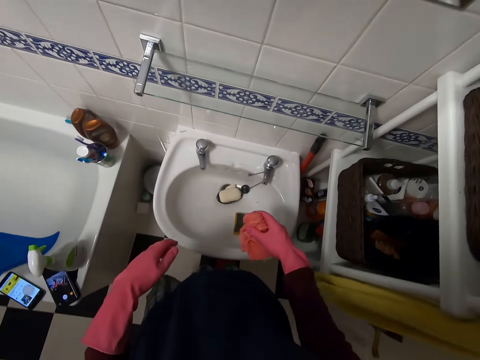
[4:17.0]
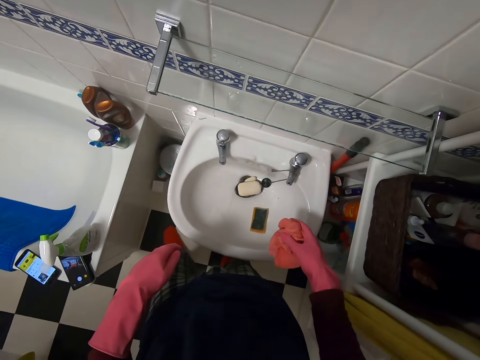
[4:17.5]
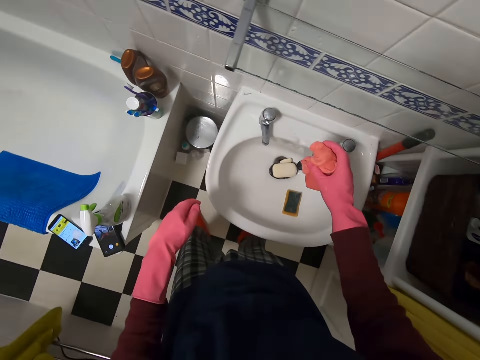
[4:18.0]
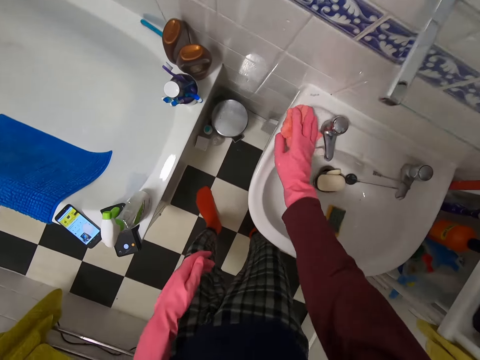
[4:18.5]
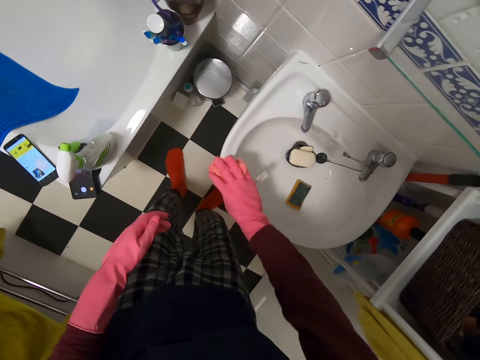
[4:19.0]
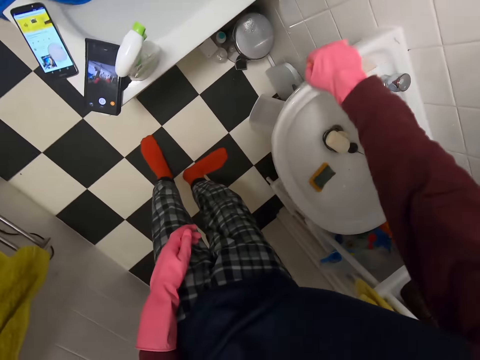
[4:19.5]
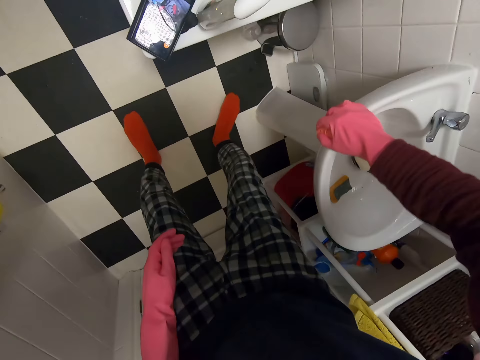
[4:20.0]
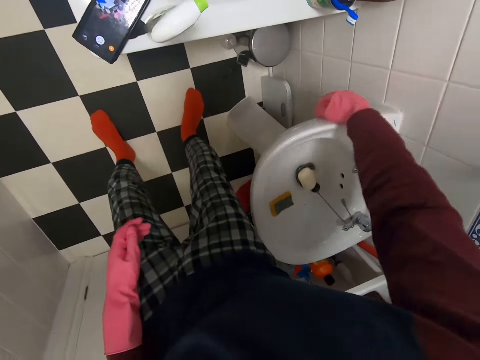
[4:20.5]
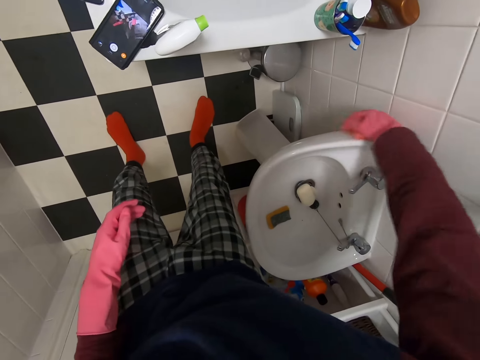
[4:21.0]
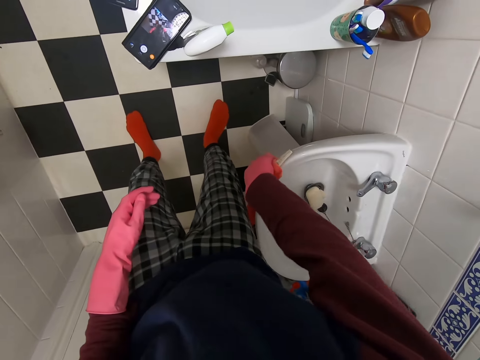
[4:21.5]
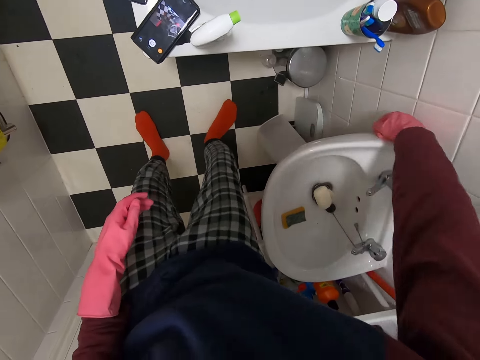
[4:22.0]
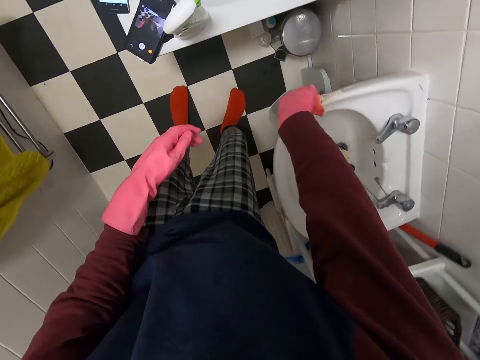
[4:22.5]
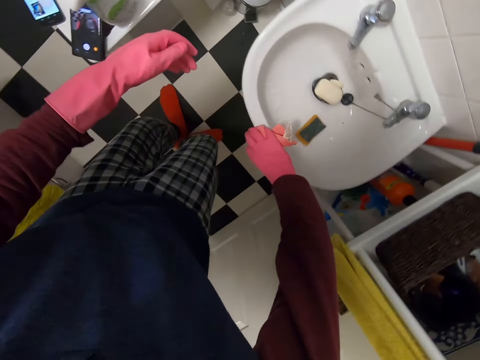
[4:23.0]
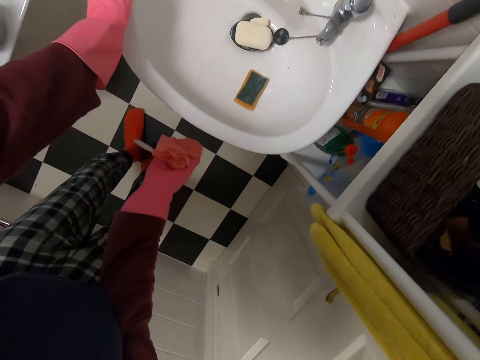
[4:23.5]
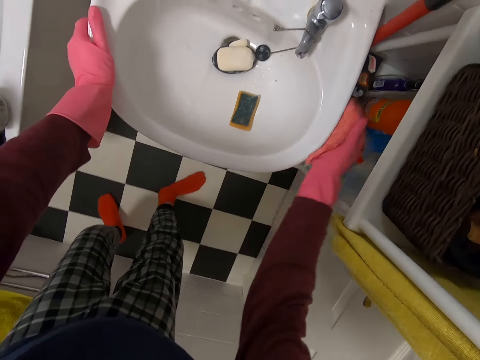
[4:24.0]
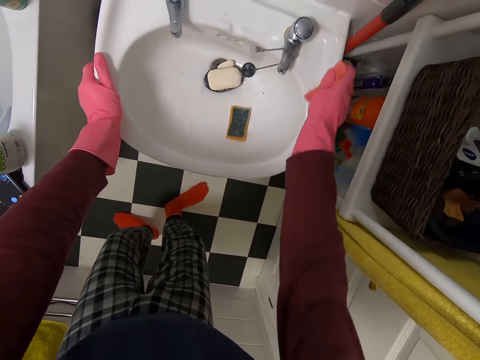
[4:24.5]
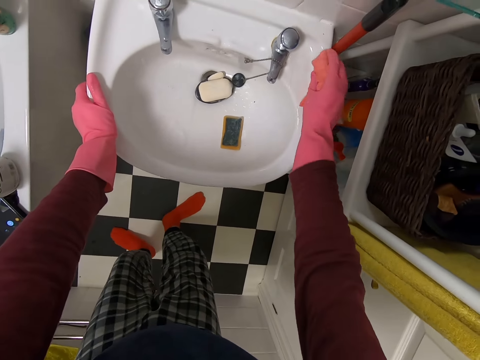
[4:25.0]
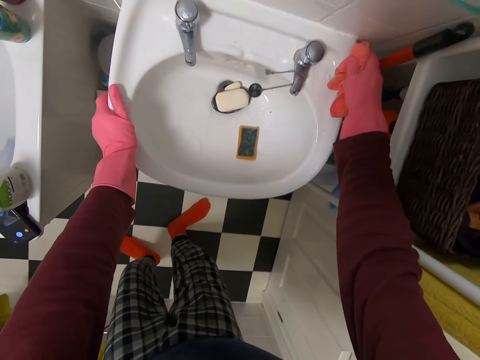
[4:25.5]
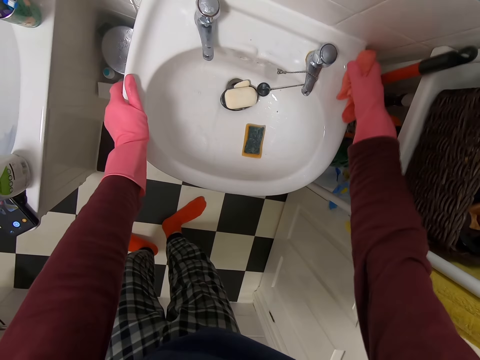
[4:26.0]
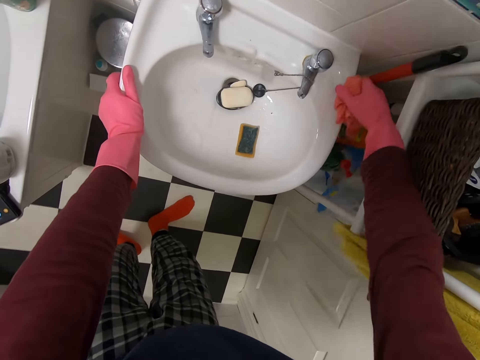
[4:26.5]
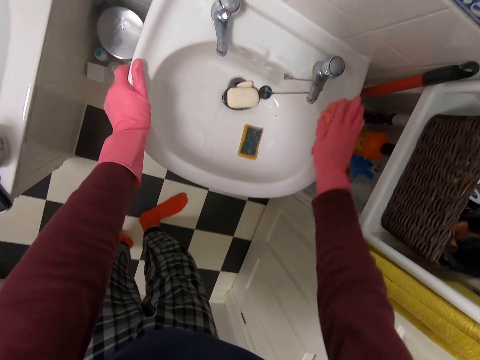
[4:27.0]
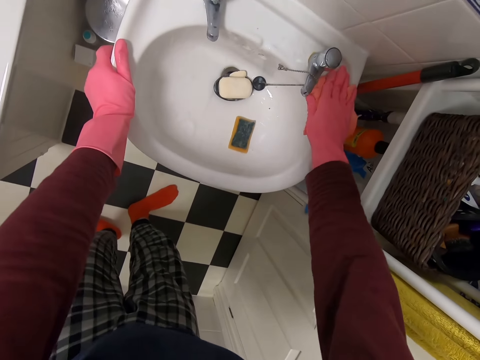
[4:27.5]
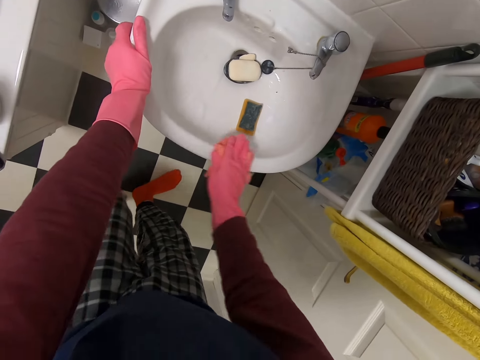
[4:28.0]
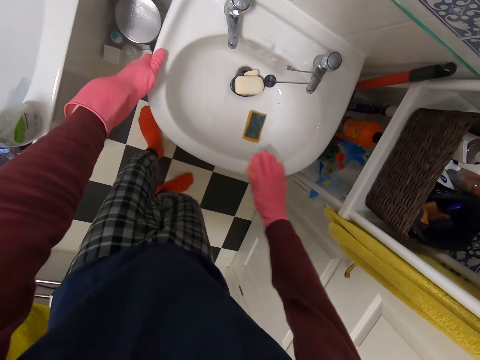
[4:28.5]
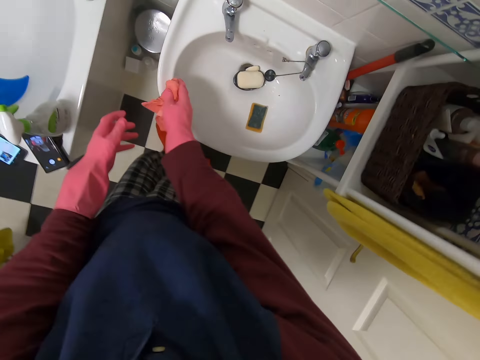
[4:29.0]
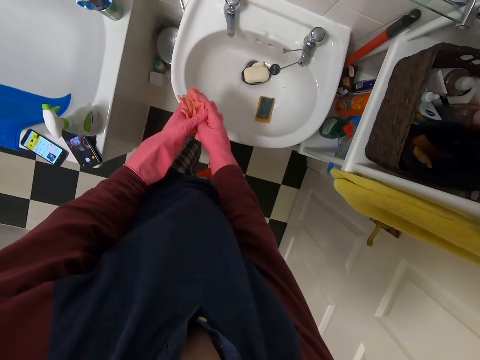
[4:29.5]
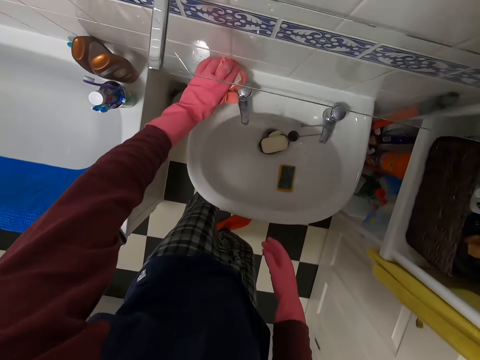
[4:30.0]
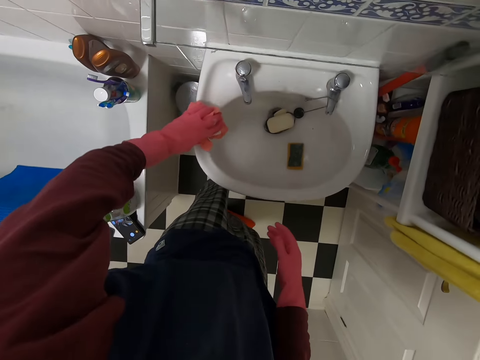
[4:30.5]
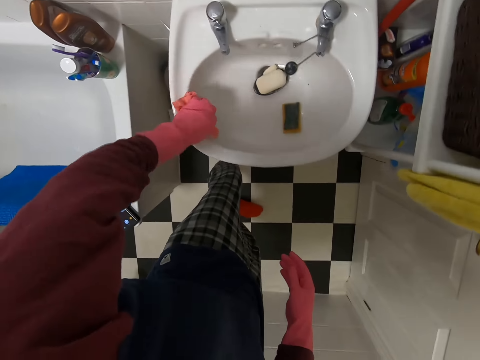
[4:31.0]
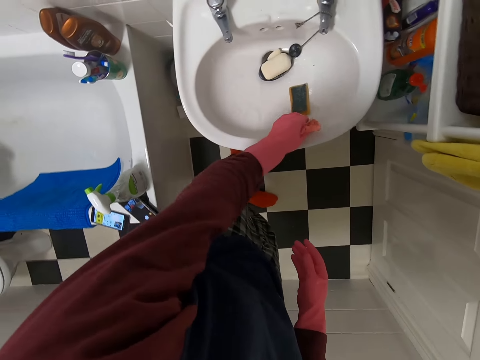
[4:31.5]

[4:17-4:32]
The camera wearer wipes the sink with a wiper towel.

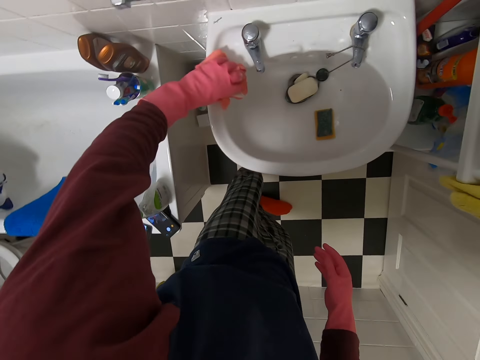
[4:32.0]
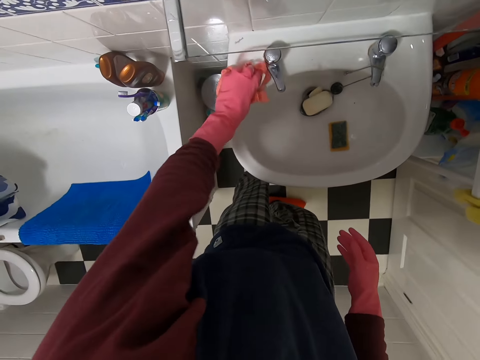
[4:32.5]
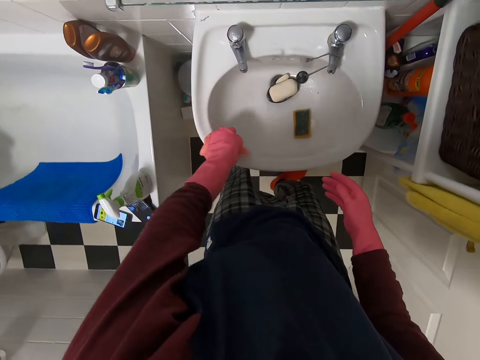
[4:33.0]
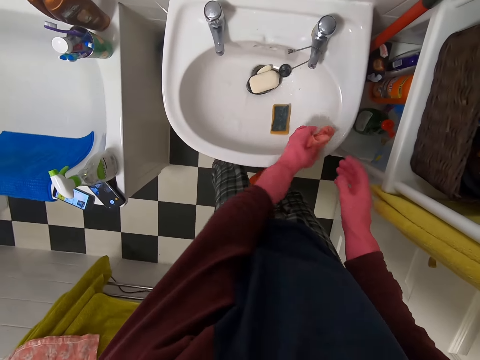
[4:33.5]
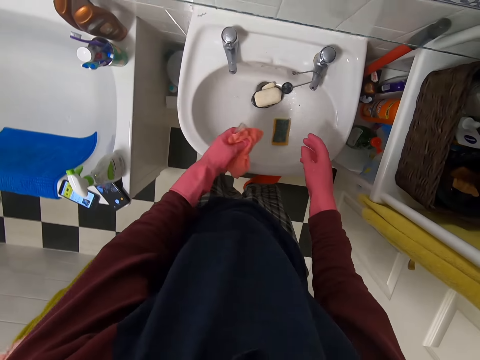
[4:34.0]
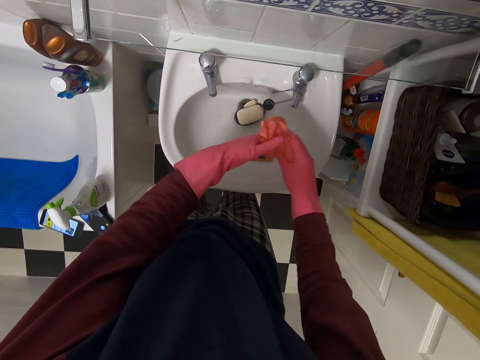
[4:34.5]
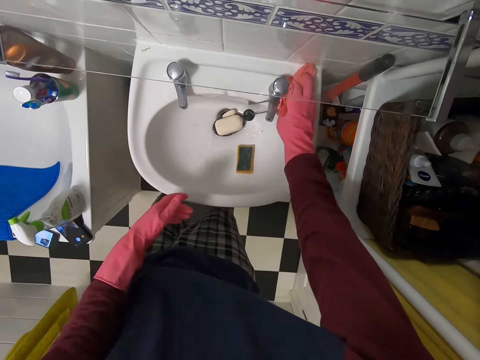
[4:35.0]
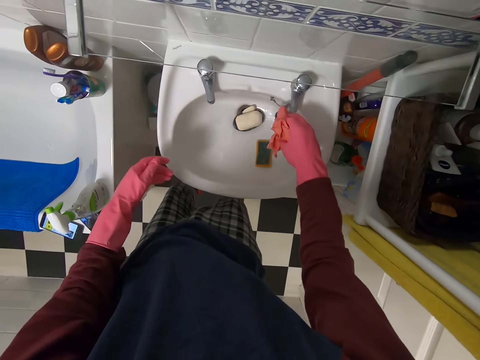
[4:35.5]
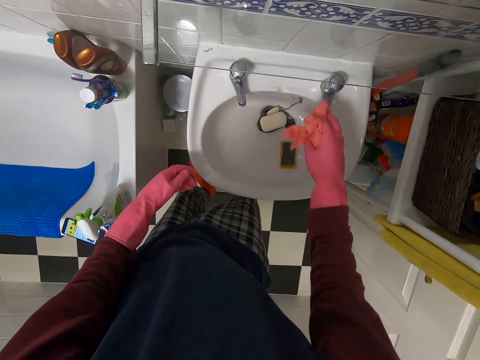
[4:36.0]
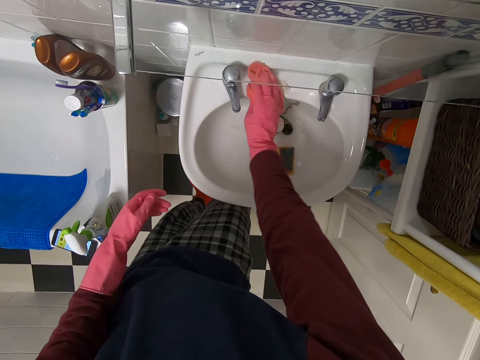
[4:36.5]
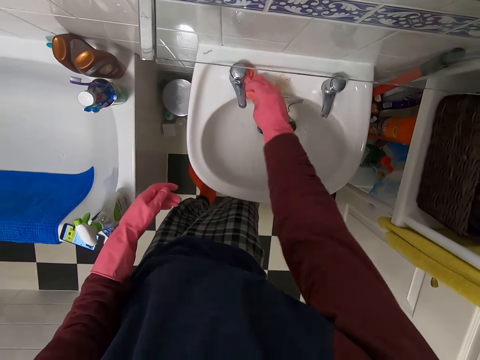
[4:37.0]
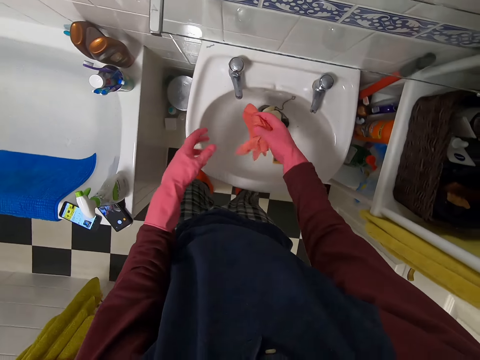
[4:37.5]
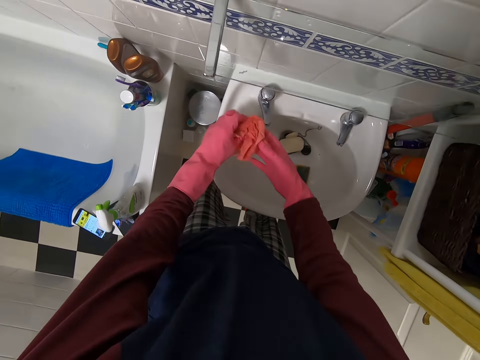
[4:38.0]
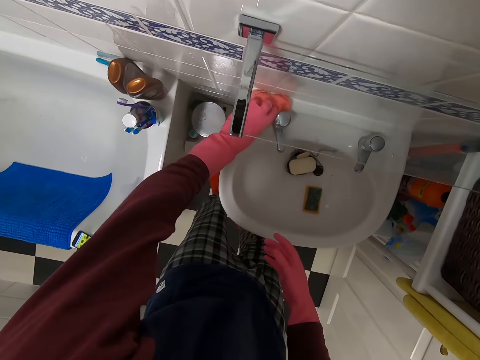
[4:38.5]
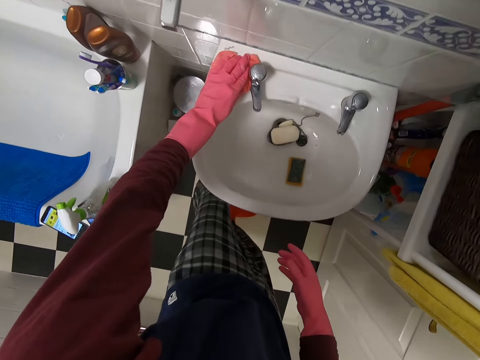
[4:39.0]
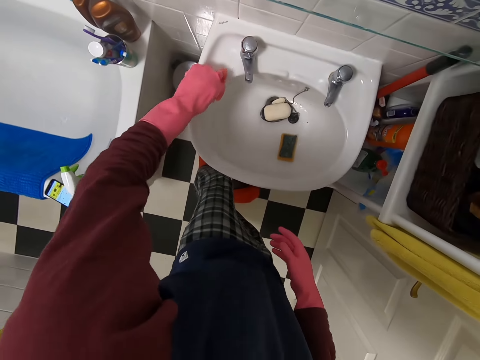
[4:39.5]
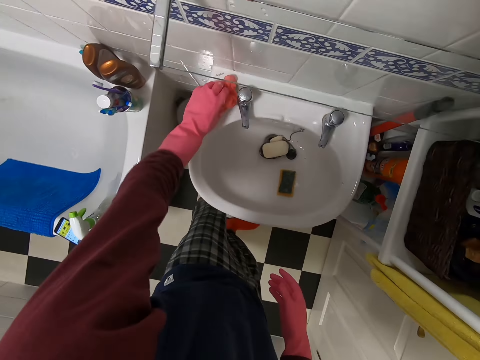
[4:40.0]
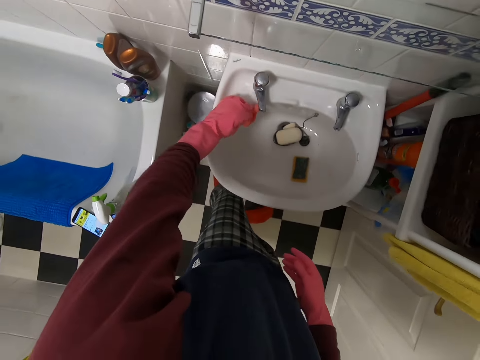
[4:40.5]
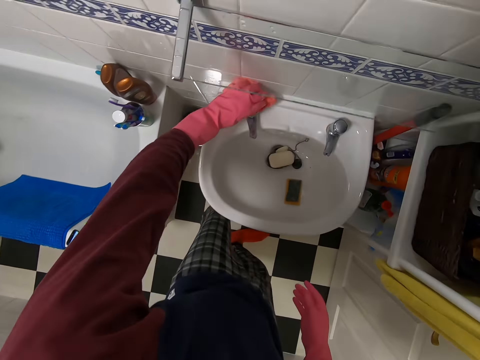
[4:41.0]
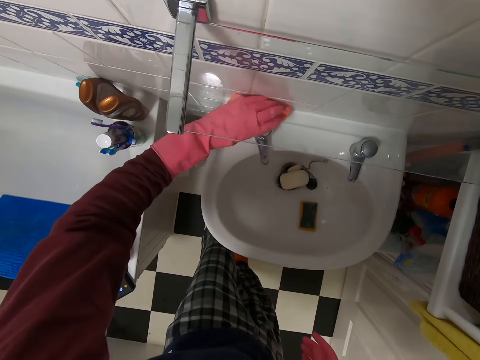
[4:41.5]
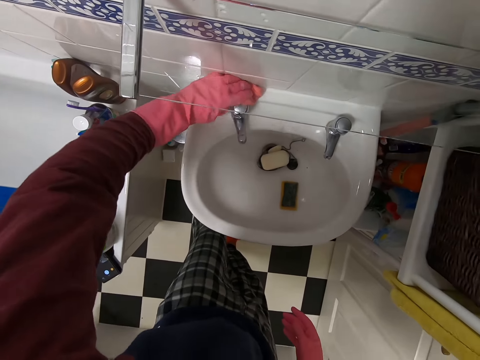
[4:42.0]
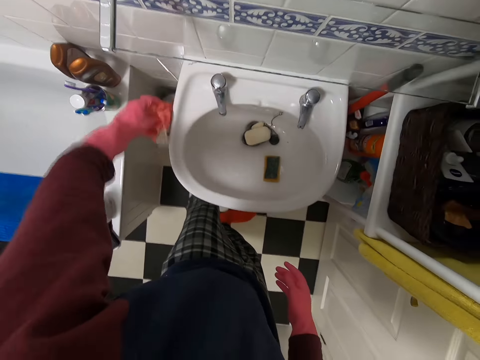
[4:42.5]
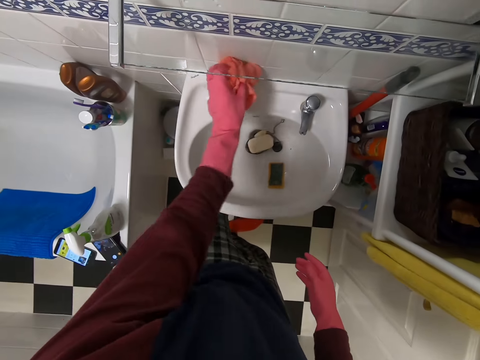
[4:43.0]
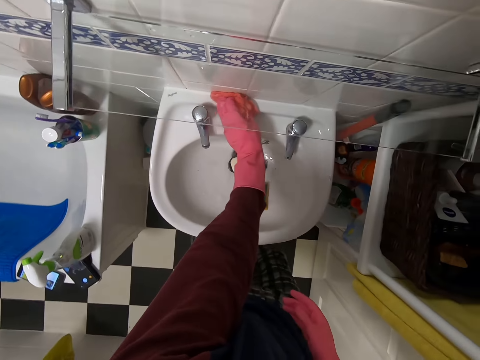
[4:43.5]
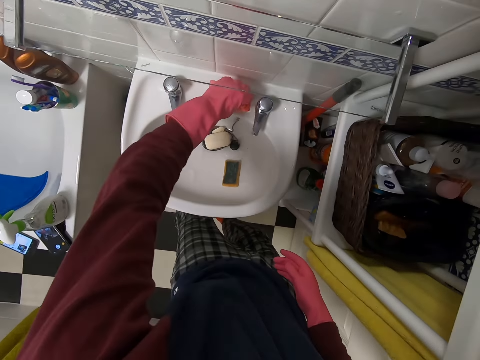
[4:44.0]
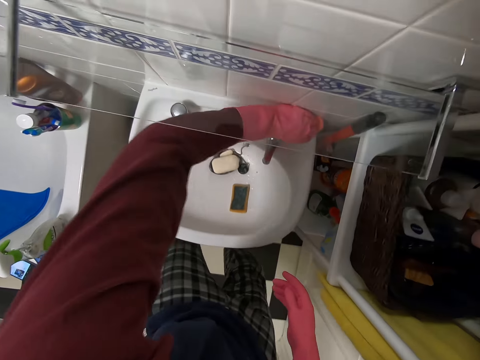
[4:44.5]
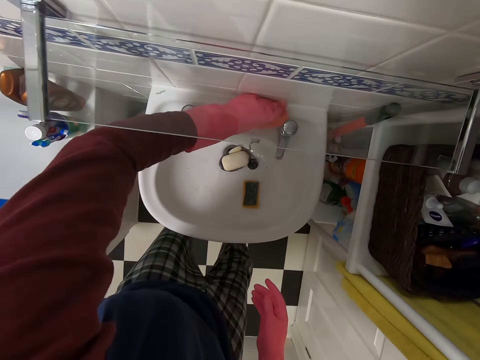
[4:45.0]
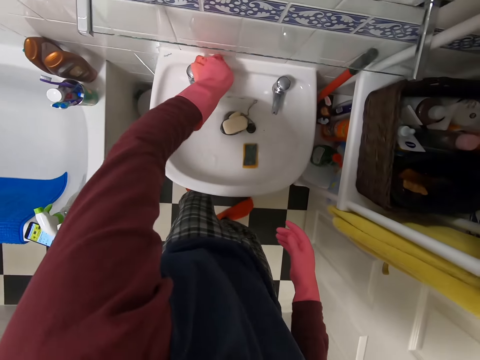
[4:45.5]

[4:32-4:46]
The camera wearer moves the rag to the right hand. They wipe the sink.
